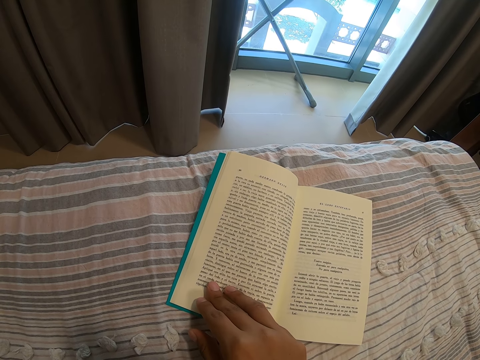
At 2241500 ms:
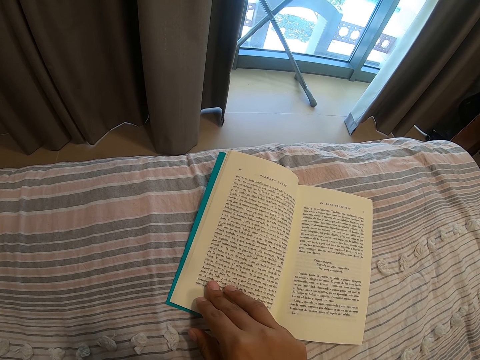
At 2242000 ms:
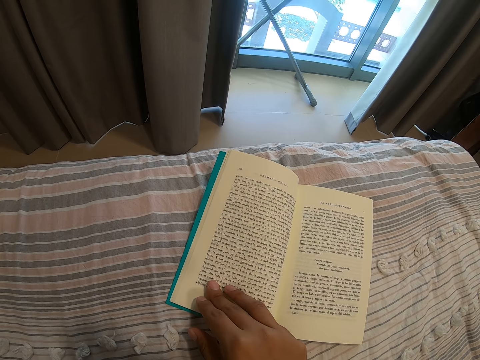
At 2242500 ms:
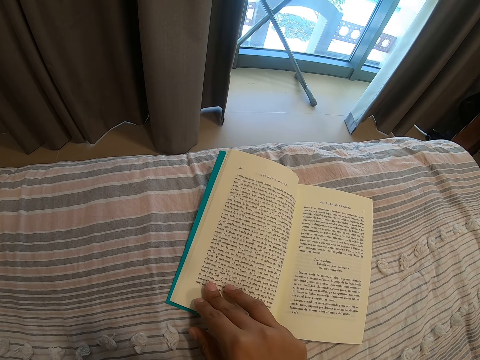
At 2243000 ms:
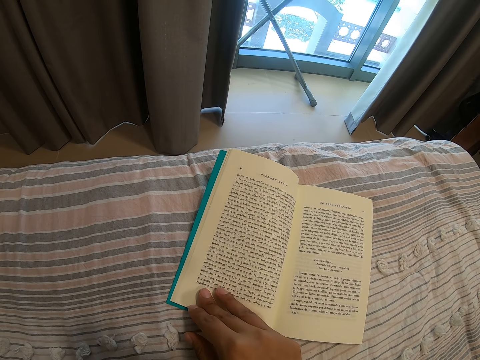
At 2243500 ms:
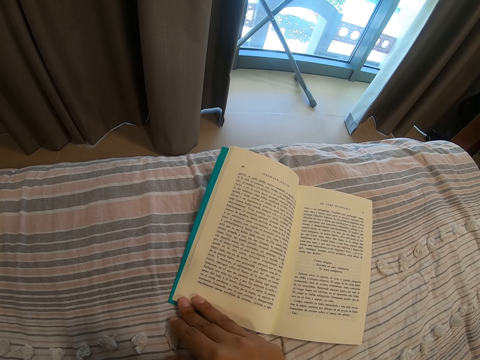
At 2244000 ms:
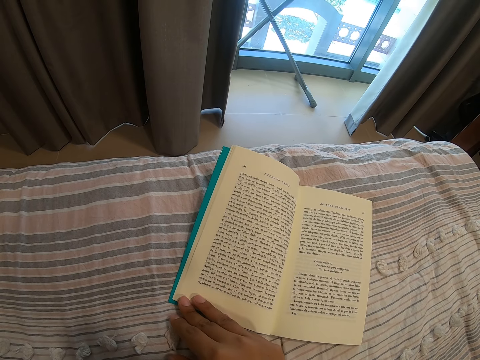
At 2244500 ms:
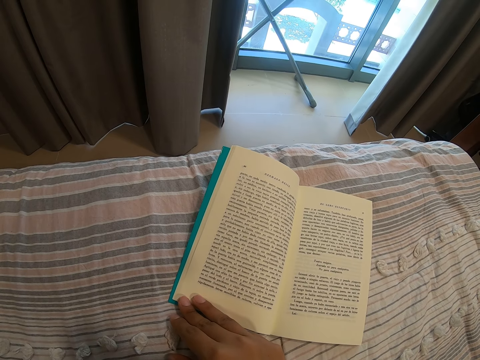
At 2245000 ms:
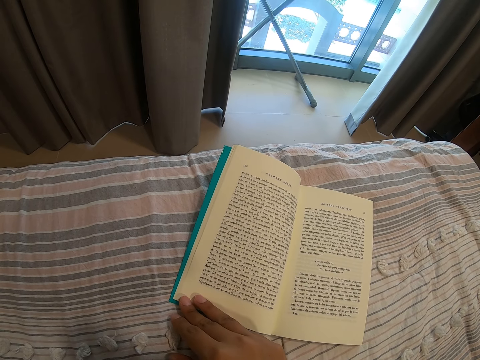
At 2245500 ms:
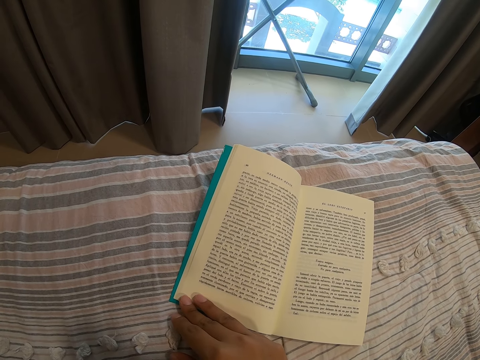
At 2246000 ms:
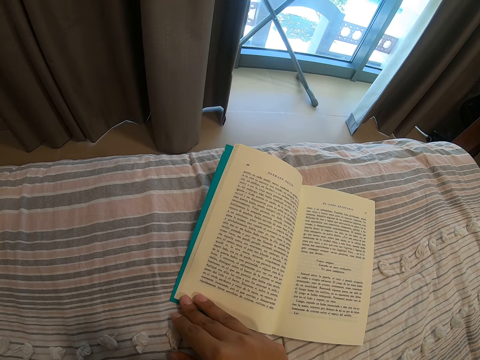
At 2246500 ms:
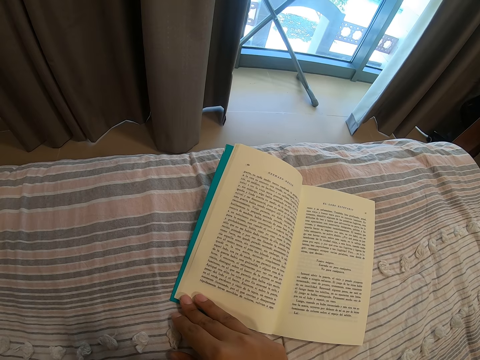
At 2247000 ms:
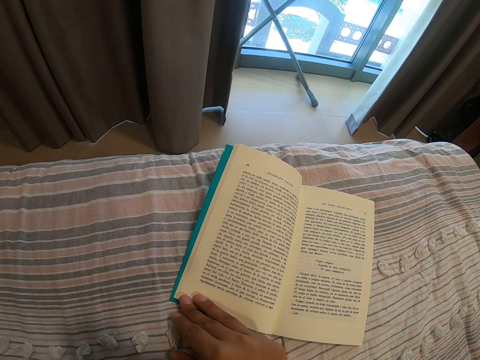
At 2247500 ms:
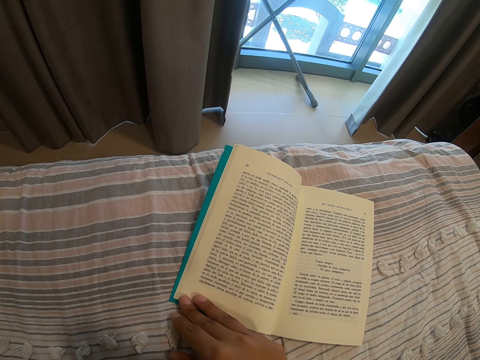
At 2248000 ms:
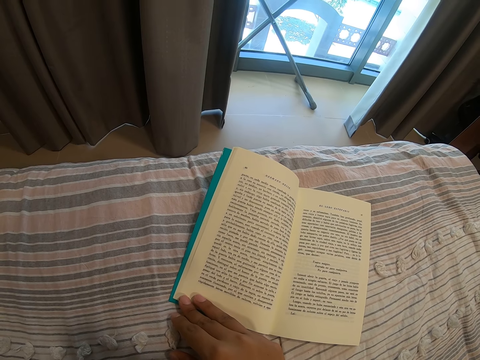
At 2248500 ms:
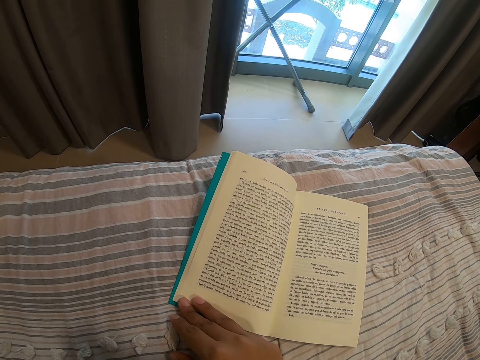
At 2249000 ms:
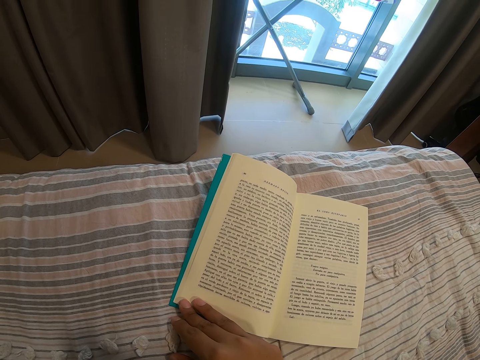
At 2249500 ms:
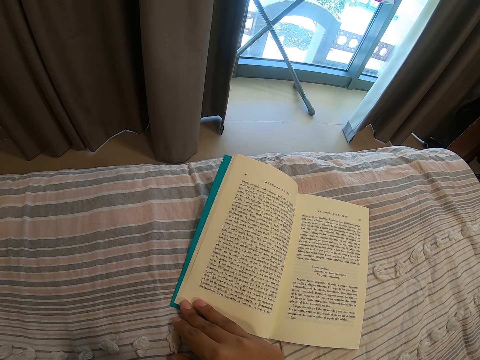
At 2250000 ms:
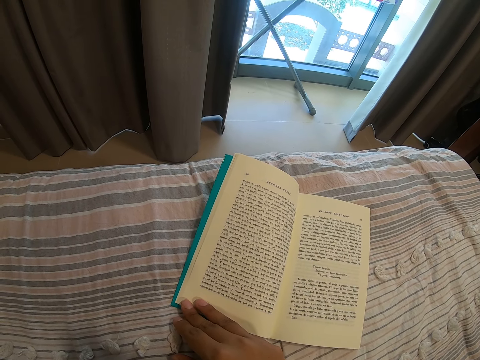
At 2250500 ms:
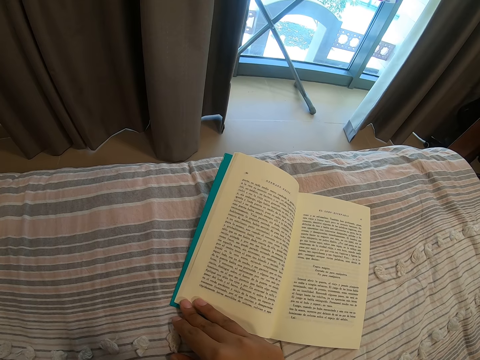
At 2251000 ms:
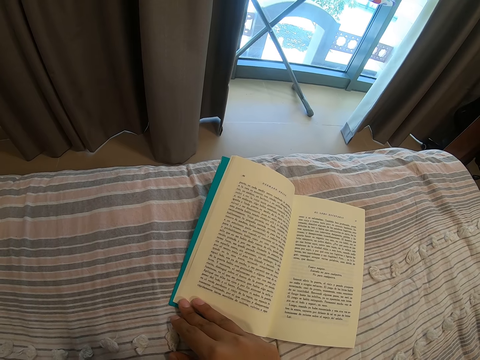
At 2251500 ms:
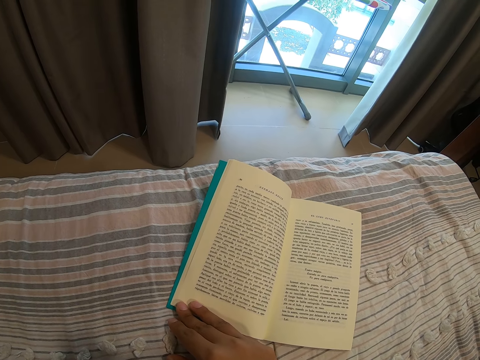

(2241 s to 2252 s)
The camera wearer moves the right hand around the book page. They read the book.

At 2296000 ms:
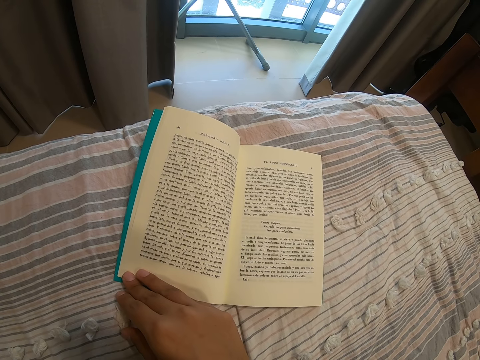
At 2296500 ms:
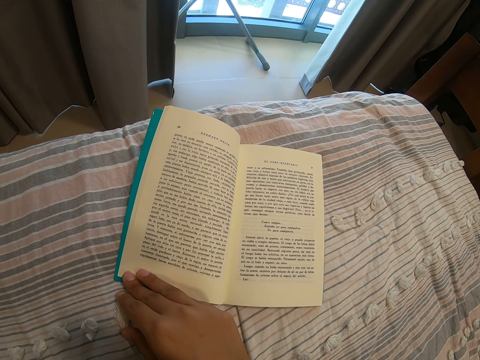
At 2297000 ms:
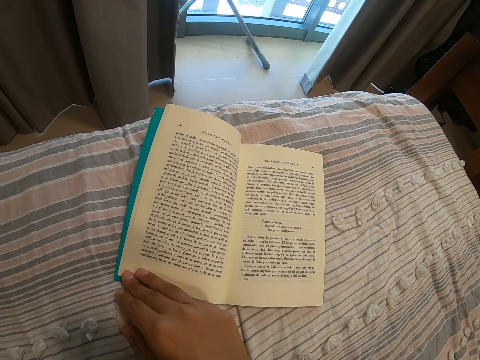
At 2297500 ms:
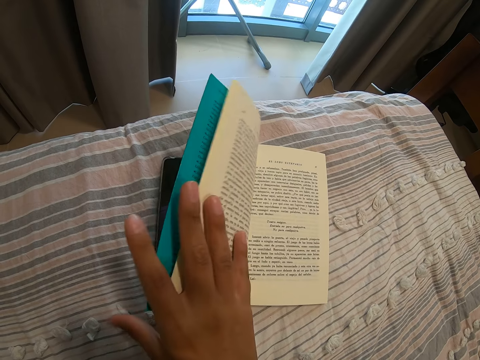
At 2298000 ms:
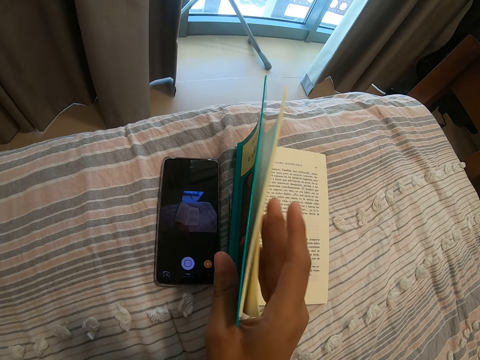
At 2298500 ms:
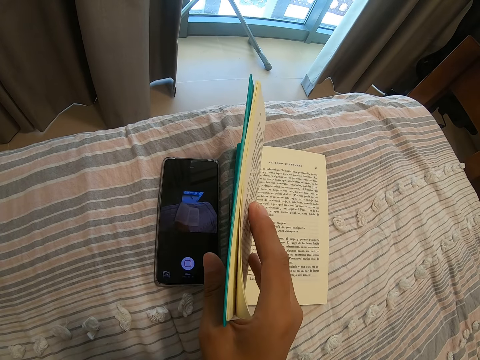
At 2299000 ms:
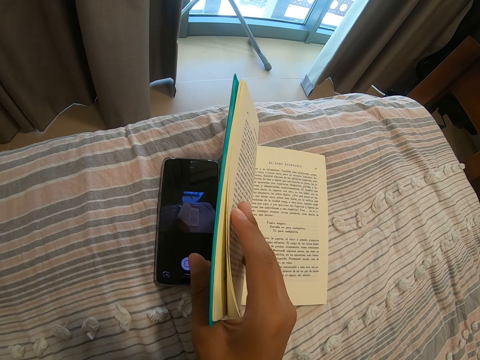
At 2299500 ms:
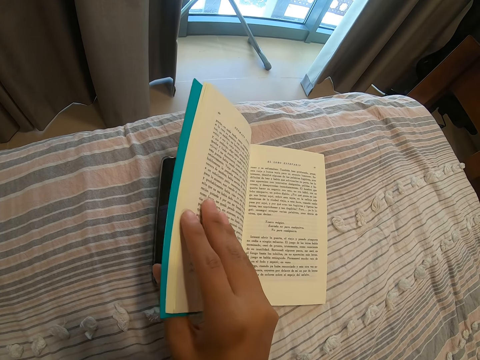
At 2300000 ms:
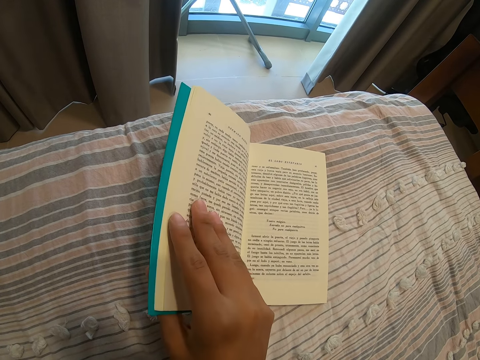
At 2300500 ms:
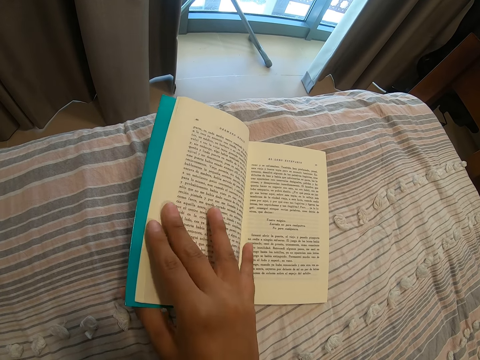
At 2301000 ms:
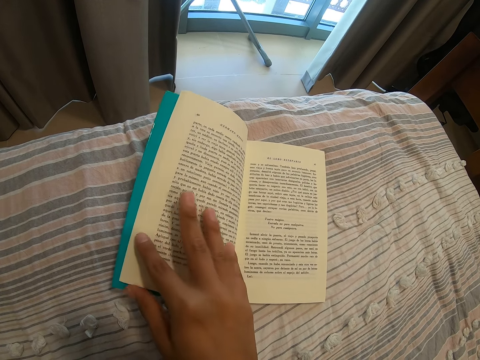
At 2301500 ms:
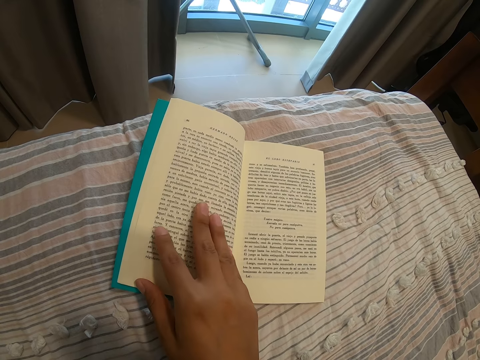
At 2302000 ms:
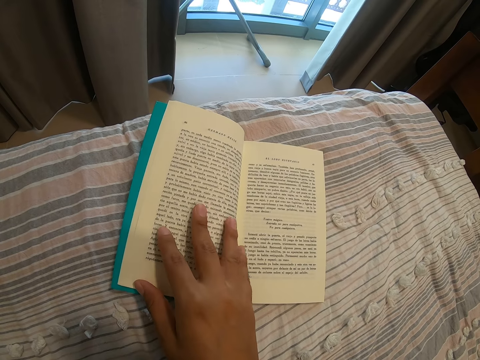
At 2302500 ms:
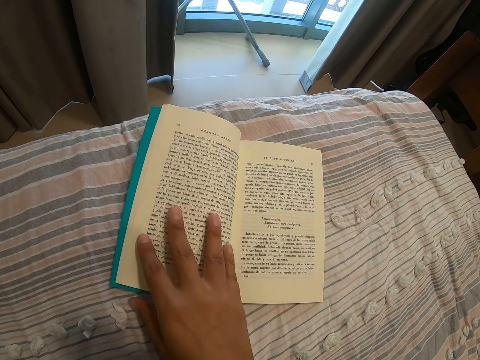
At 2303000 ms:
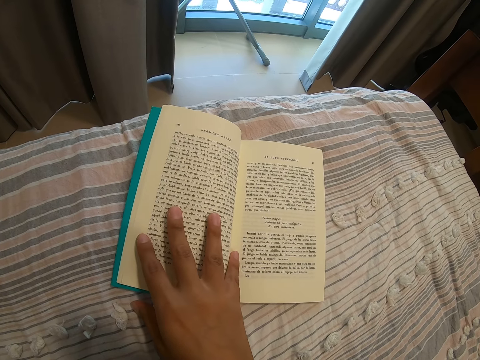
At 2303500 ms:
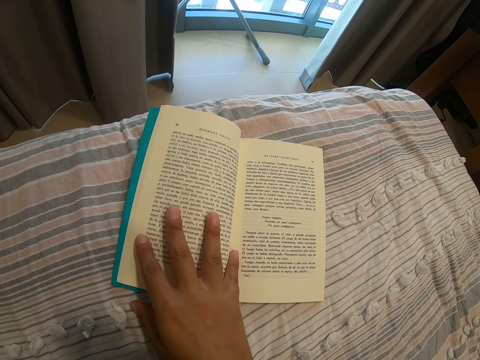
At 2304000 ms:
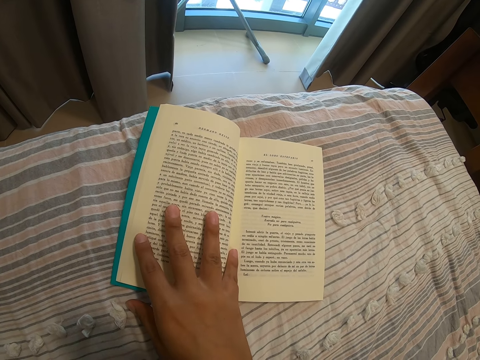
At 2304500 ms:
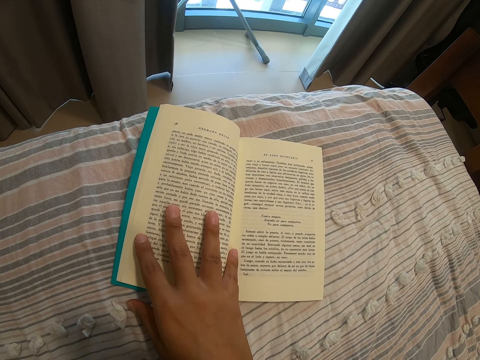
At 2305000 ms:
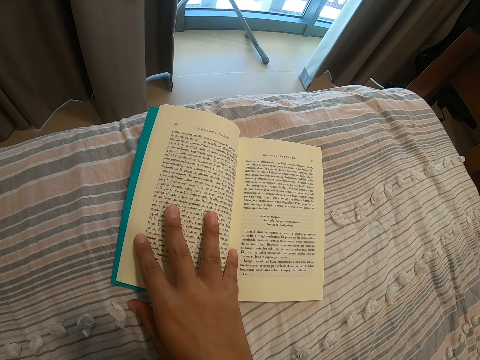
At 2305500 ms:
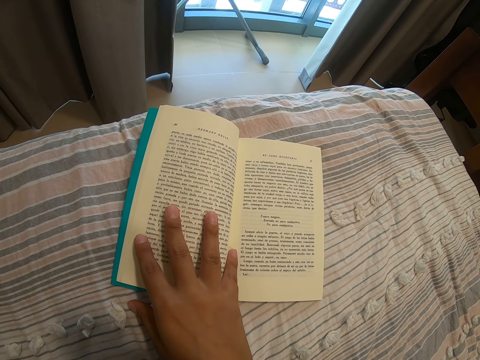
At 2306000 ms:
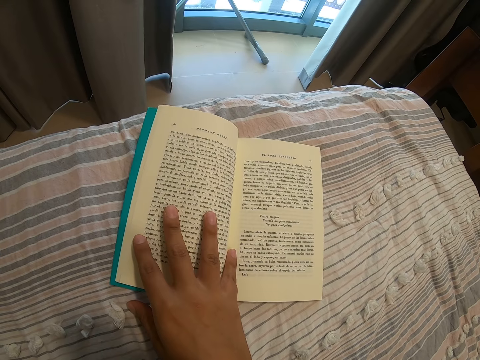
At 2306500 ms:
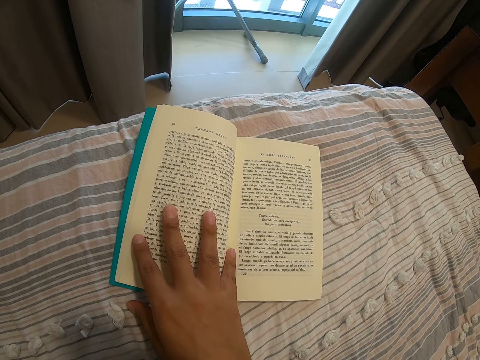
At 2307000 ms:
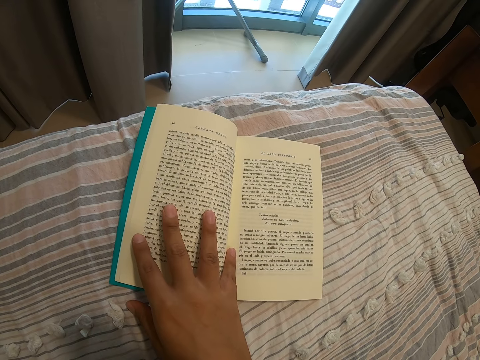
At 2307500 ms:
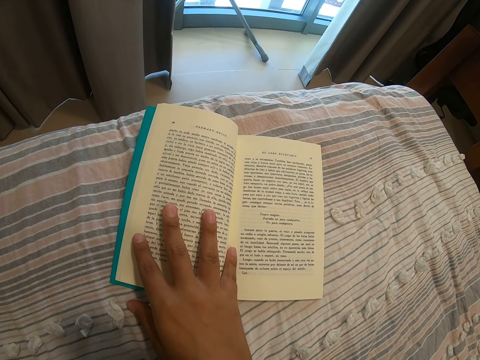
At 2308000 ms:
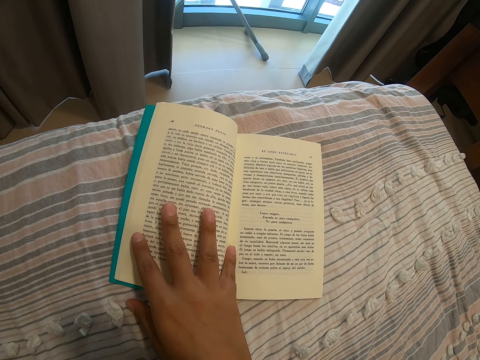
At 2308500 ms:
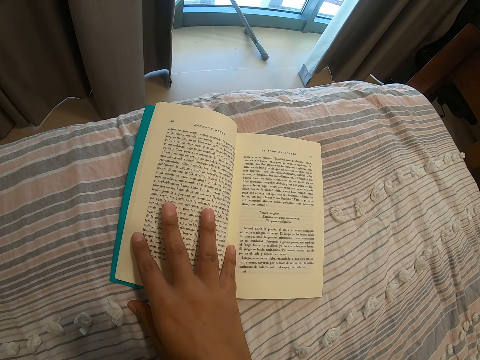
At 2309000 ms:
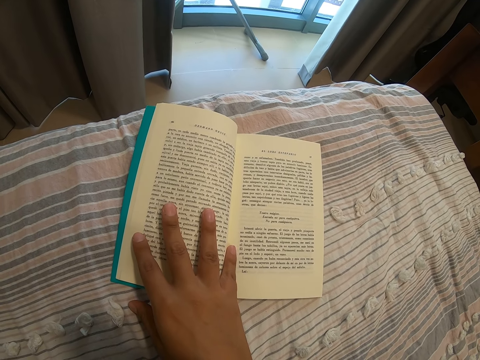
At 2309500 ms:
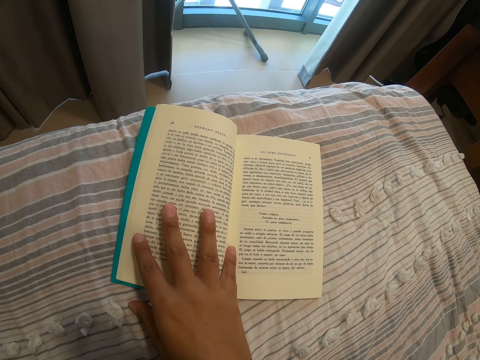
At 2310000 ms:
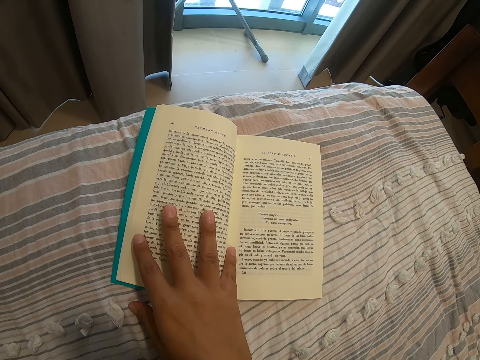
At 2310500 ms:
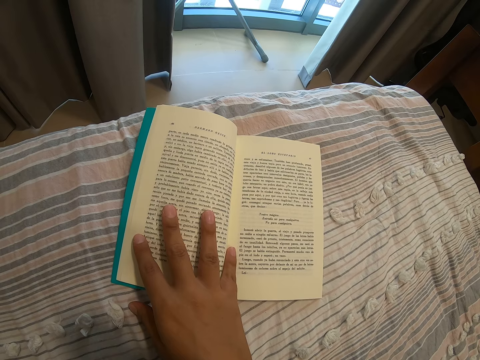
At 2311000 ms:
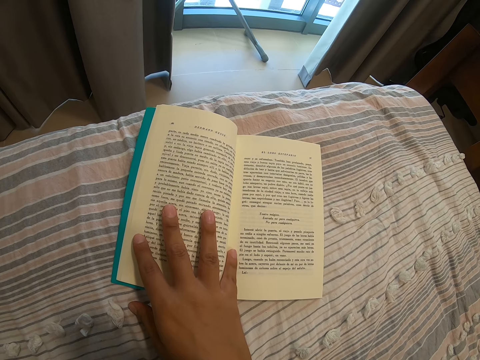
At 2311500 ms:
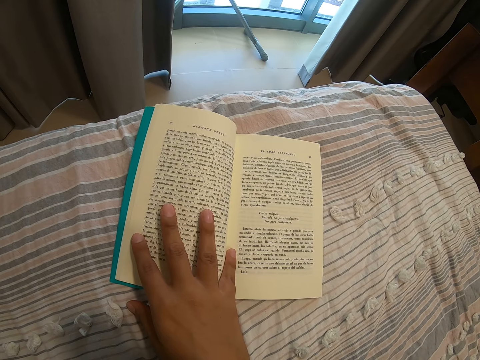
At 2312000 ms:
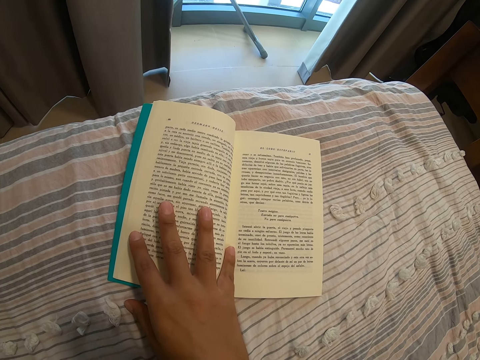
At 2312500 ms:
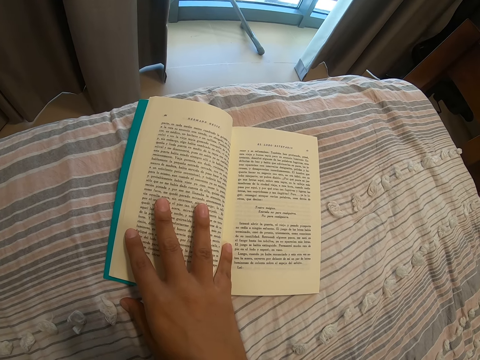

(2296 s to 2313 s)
The camera wearer flips the cover page of the book. They check the phone. They move the book. They flip the cover page of the book. They touch the book page with the right hand. They read the book.
